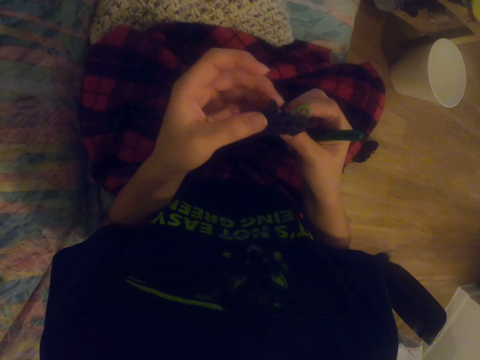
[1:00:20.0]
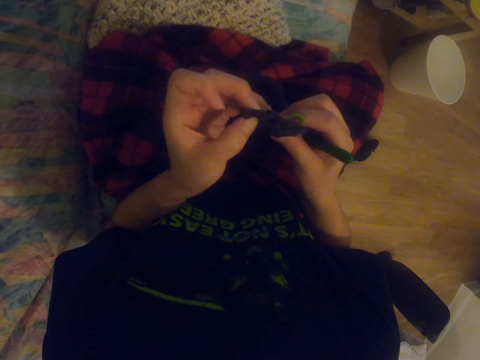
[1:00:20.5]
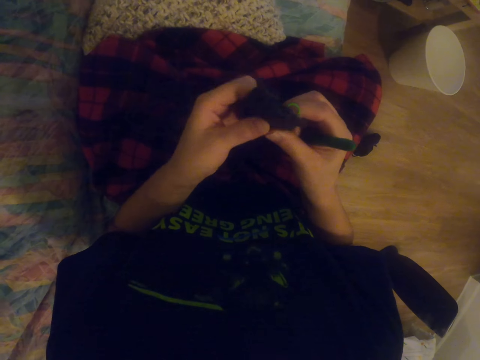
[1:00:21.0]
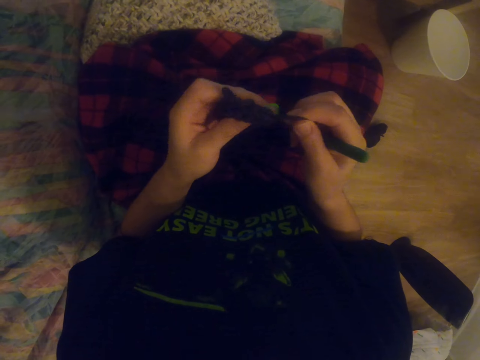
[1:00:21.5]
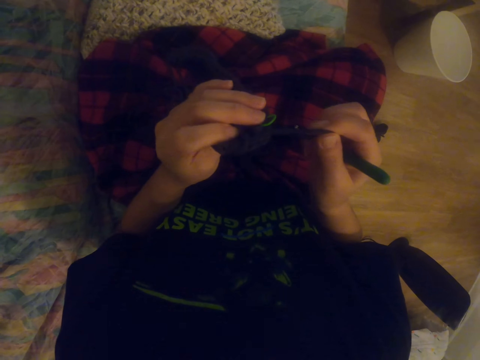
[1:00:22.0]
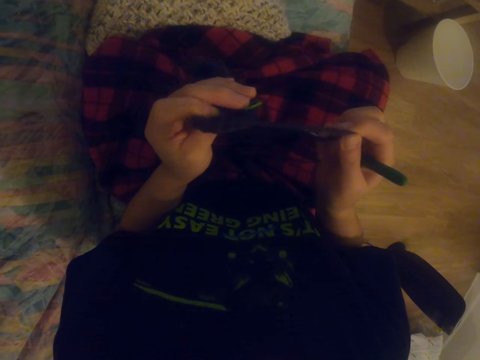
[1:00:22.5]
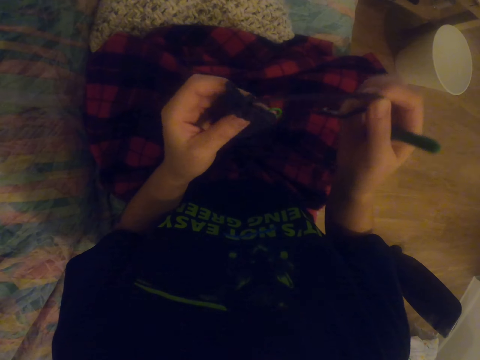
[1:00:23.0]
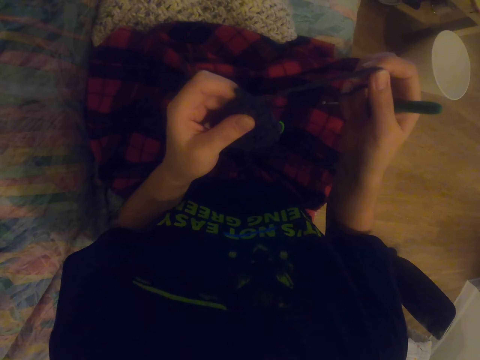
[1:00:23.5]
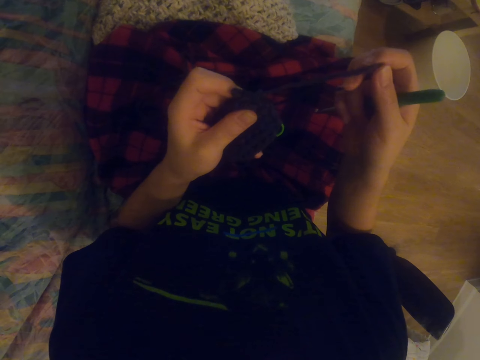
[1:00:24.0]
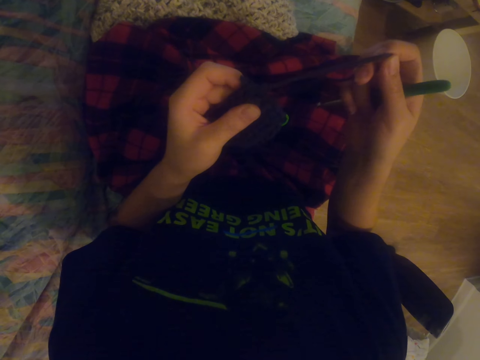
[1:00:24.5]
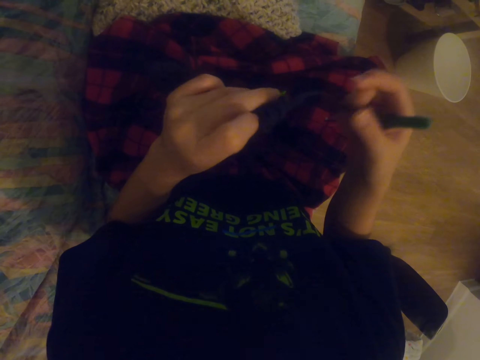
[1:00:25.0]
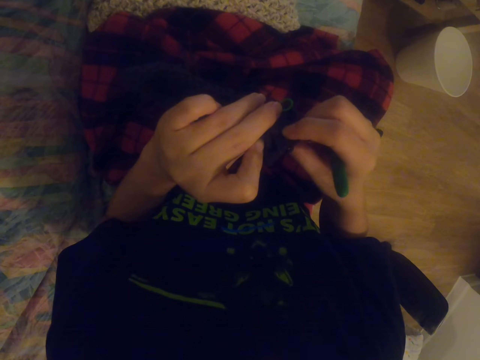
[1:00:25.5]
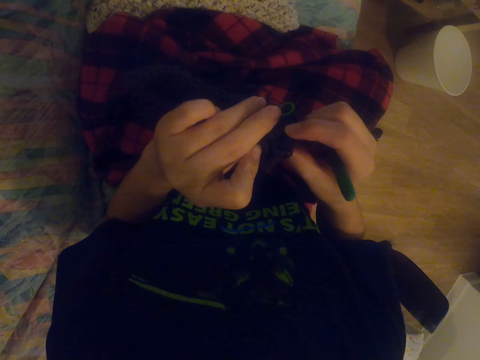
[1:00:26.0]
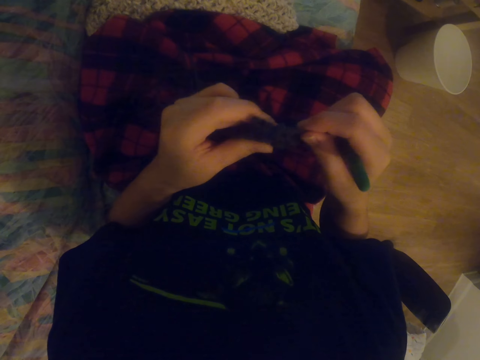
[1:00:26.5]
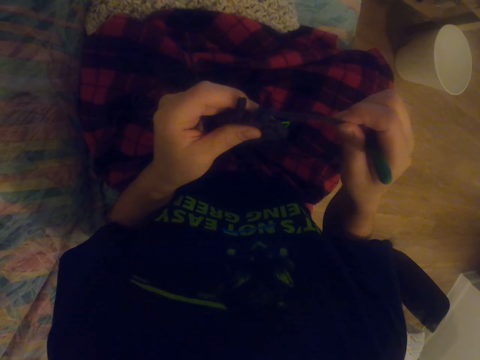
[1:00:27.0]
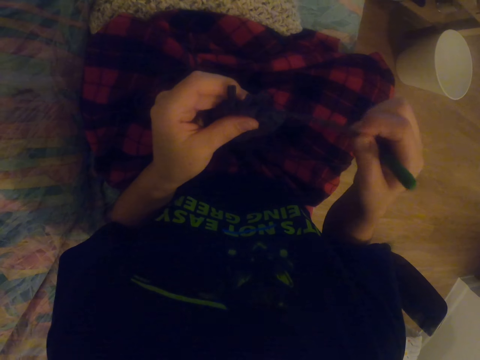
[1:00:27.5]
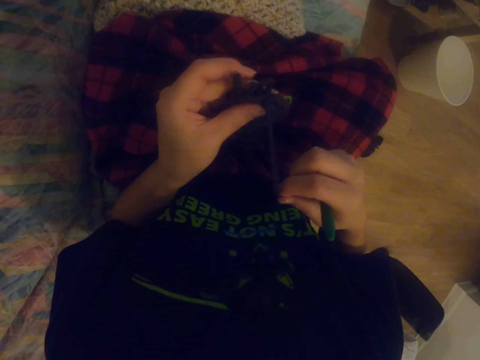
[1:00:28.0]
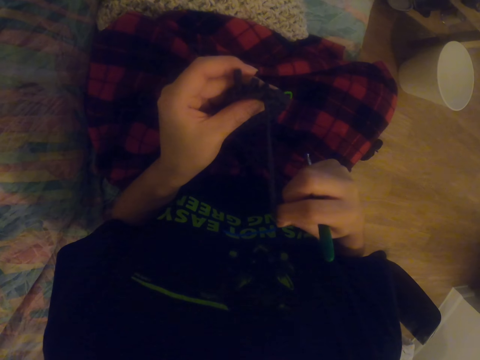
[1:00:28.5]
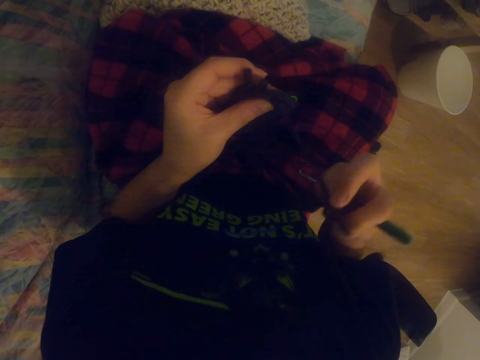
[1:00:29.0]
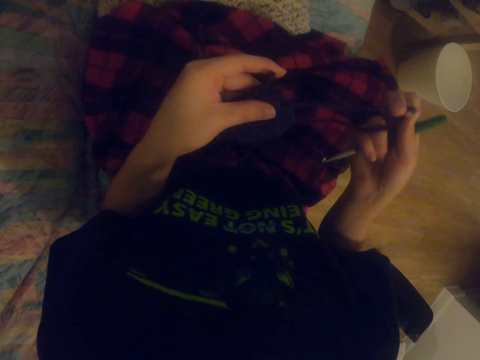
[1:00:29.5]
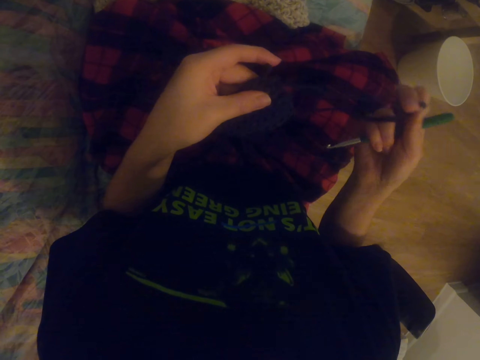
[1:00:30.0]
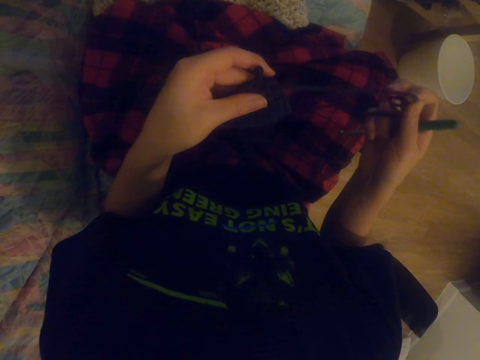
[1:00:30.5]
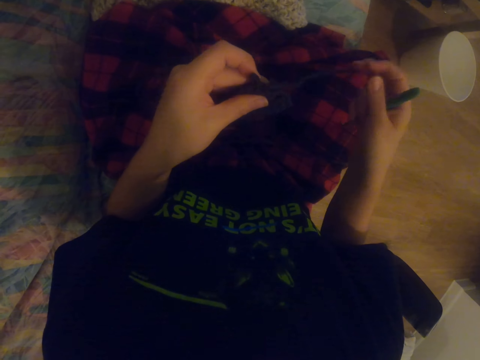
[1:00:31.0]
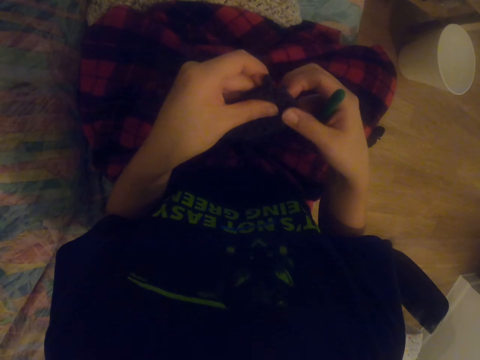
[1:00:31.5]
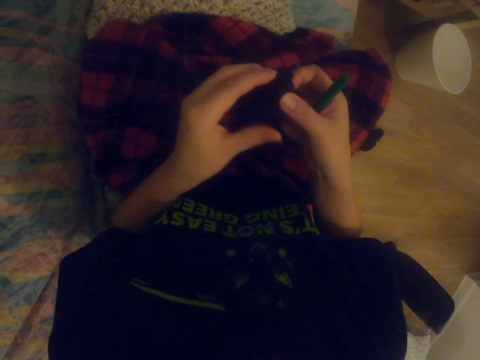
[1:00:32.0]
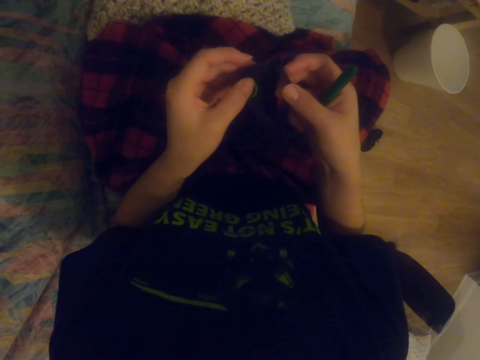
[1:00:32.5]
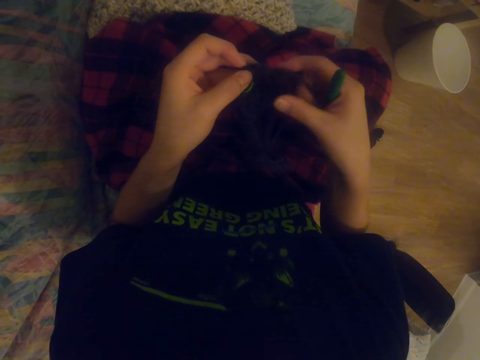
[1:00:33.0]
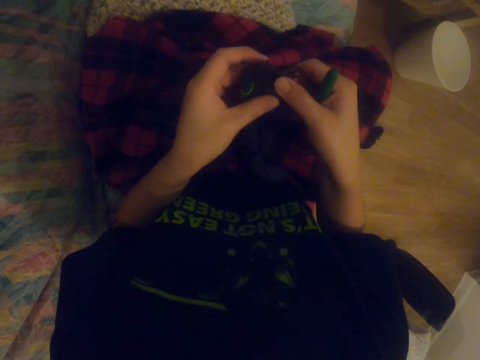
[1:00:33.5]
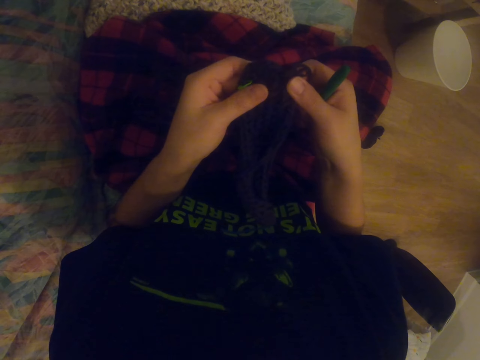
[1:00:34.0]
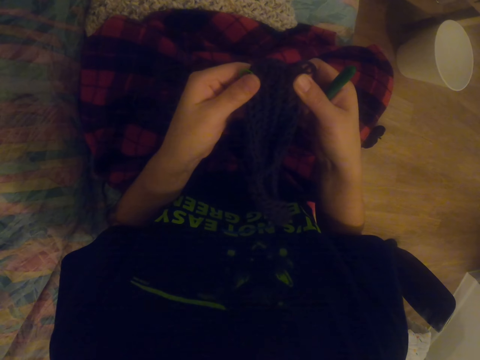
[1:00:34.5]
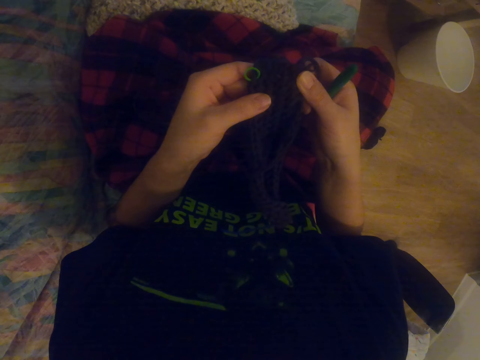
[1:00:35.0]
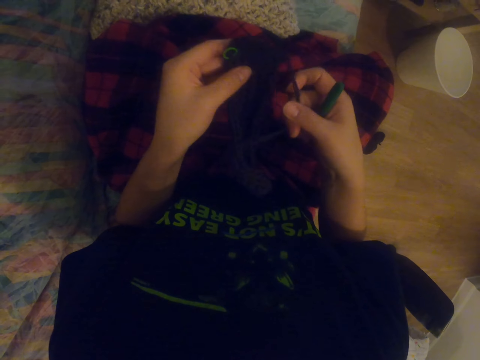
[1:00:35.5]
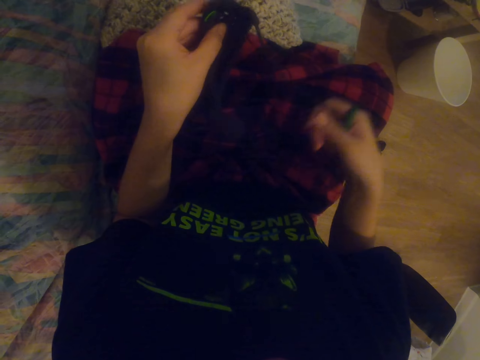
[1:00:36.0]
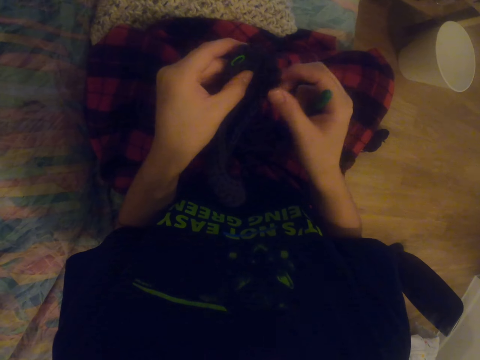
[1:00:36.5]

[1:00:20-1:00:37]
The camera wearer pulls the thread. They check the garment. They pull the thread. They hold the crochet with the right hand and hold the socks with the left hand. They check the garment.

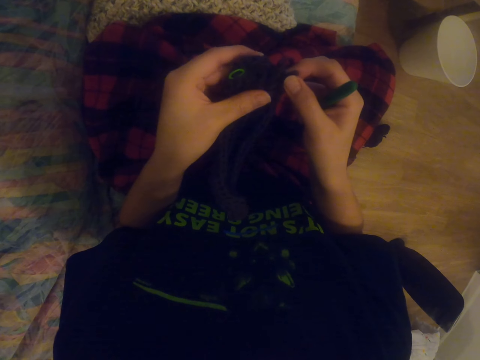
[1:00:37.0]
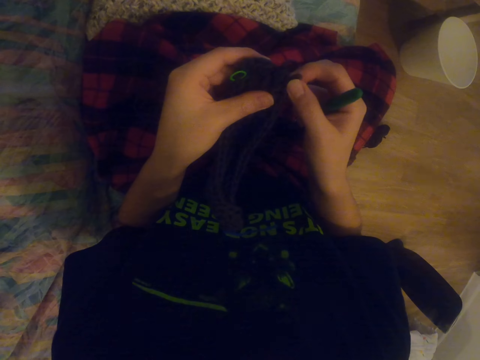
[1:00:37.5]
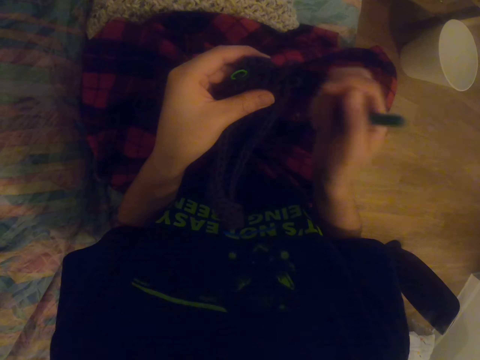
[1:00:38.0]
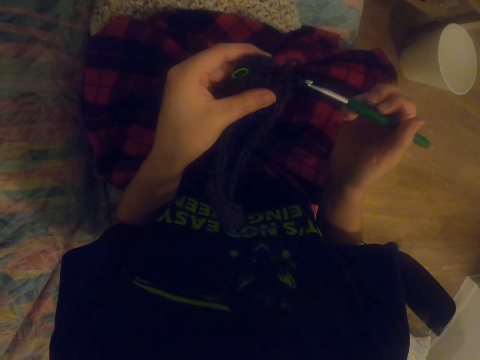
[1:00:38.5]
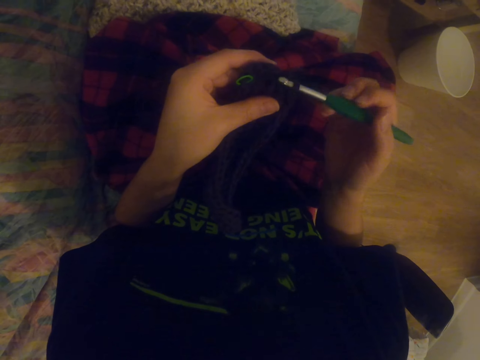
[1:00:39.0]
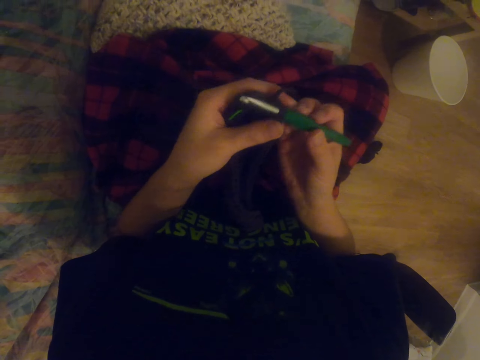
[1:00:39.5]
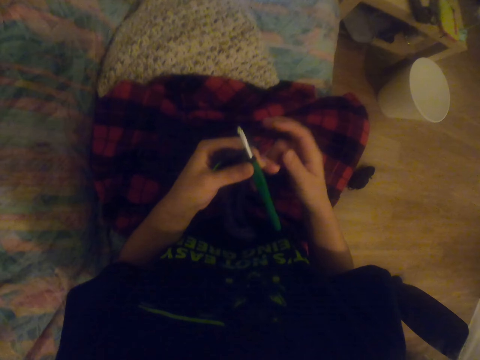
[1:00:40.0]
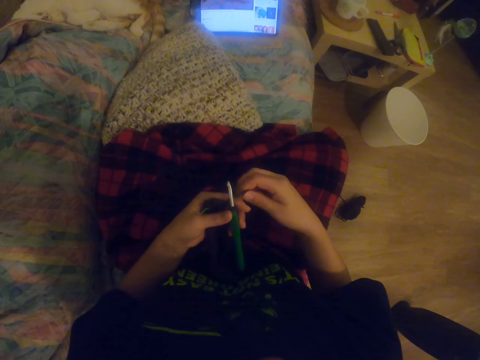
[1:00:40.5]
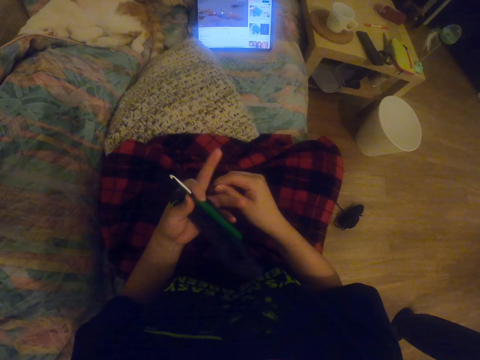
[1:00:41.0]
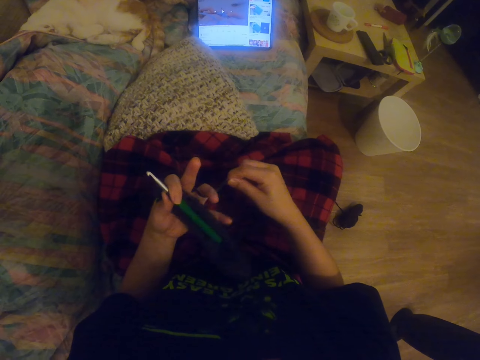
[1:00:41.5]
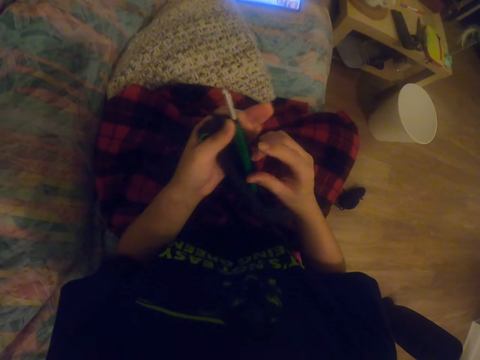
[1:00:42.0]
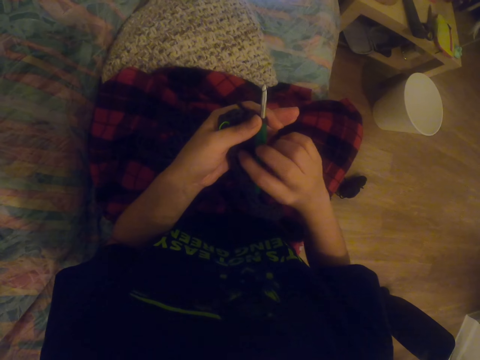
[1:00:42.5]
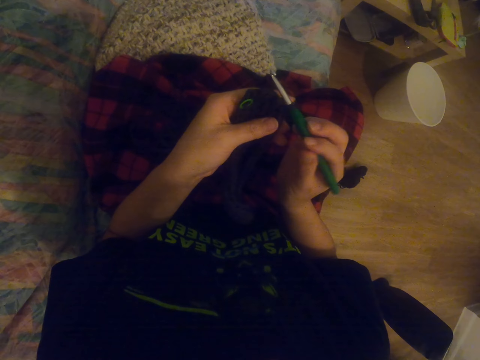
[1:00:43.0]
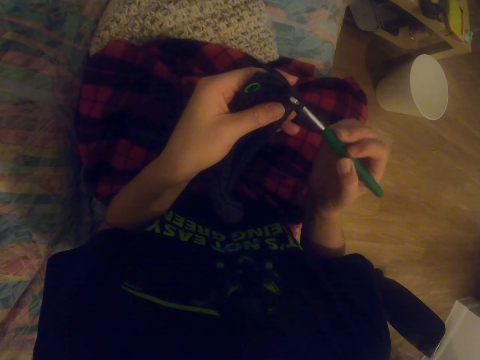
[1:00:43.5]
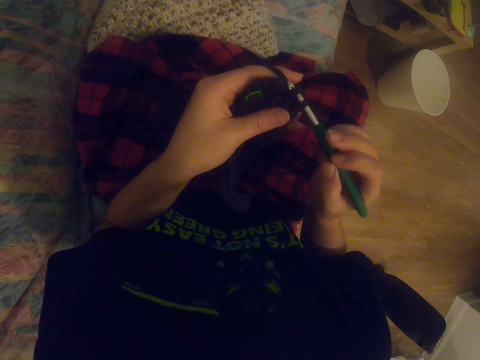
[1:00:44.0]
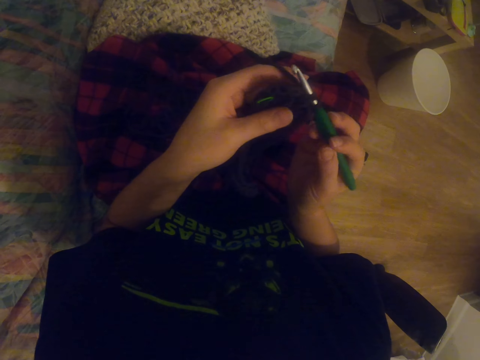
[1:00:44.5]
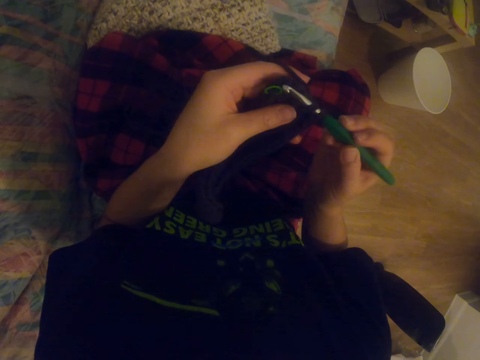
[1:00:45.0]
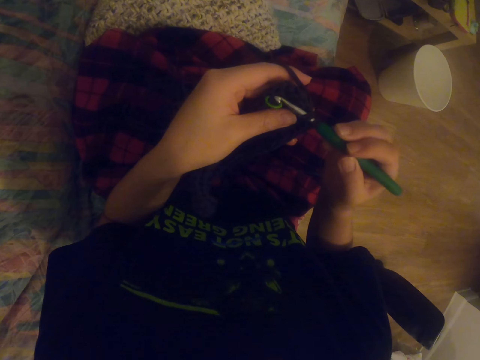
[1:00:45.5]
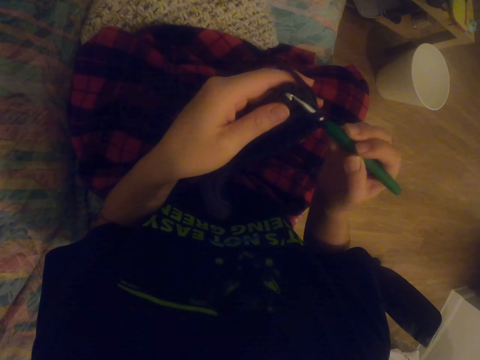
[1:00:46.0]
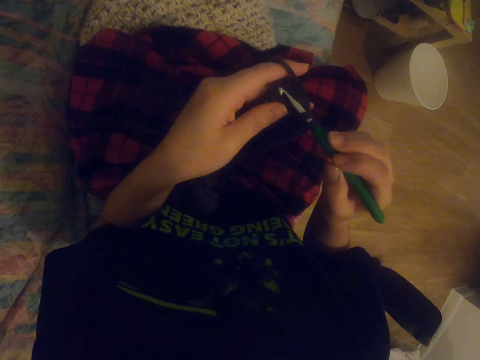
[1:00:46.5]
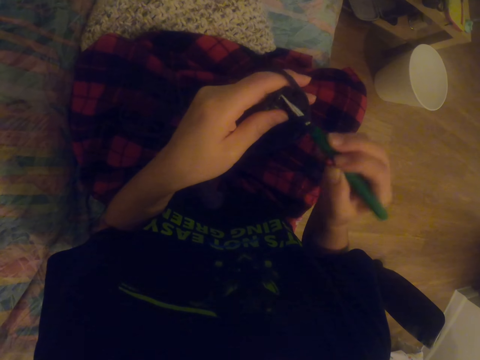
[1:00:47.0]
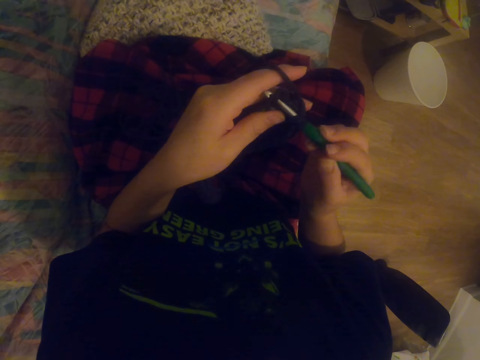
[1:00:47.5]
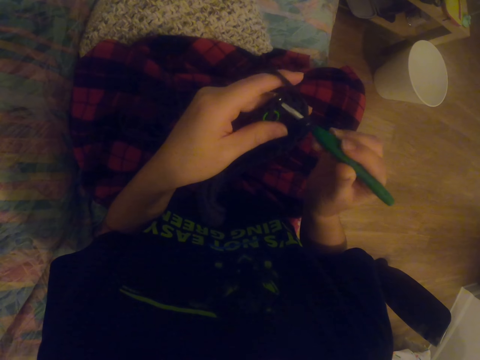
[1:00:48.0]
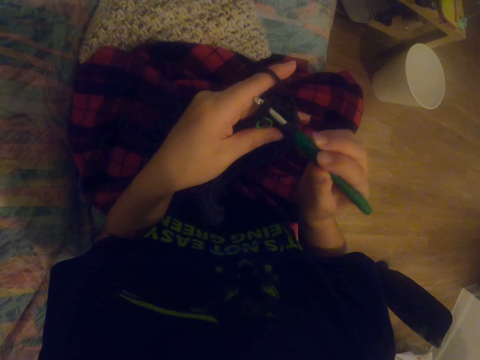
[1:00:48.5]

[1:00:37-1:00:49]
The camera wearer inserts the crochet hook on a thread. She rolls the yarn thread on her finger. She puts the threads between the fingers. She knits the sock with the crochet.
